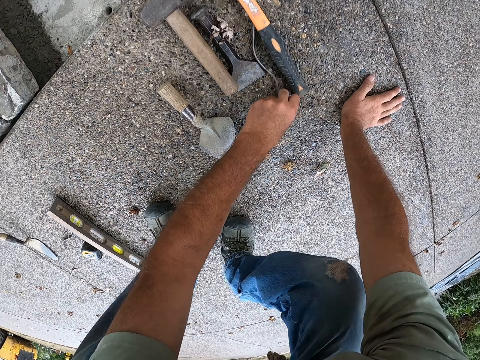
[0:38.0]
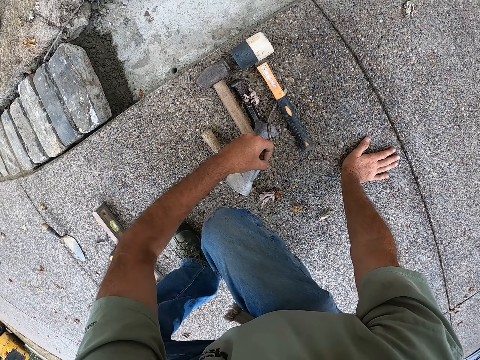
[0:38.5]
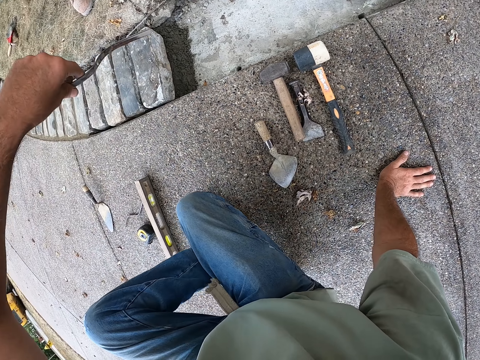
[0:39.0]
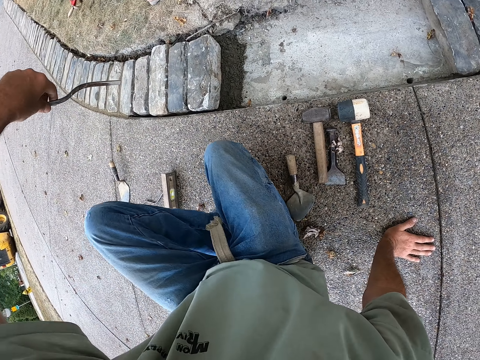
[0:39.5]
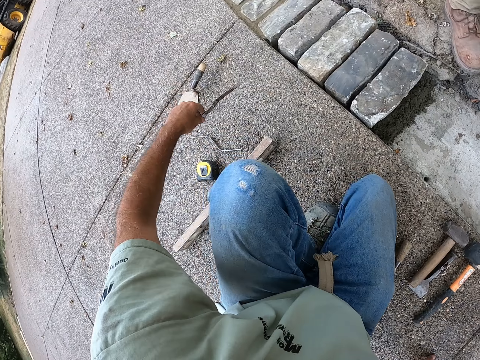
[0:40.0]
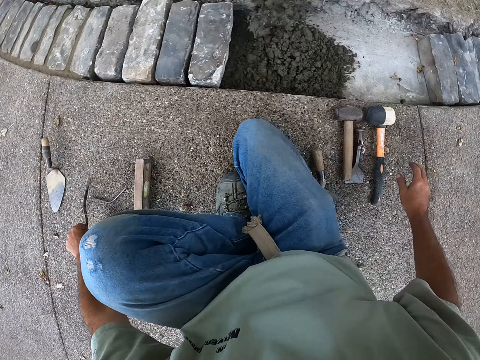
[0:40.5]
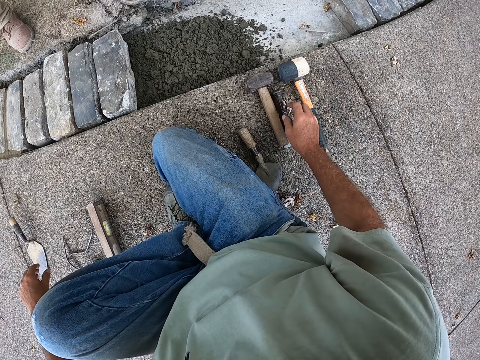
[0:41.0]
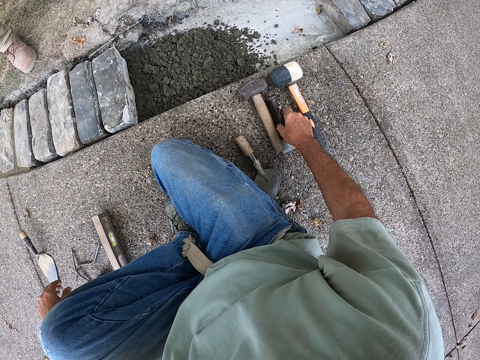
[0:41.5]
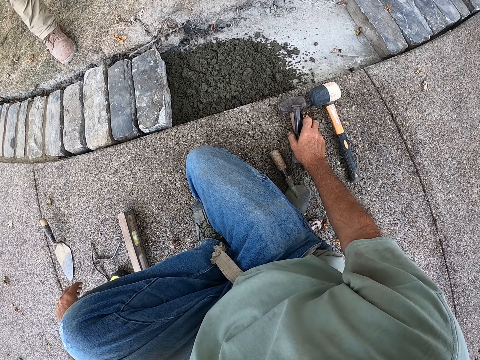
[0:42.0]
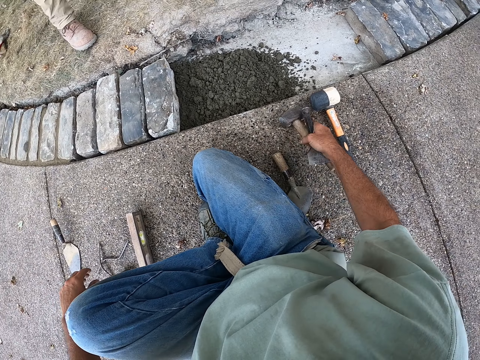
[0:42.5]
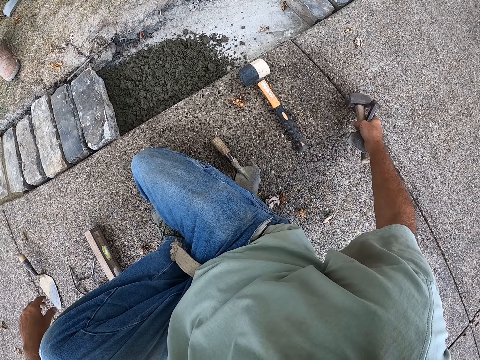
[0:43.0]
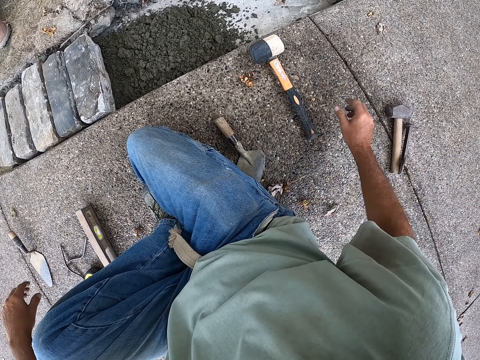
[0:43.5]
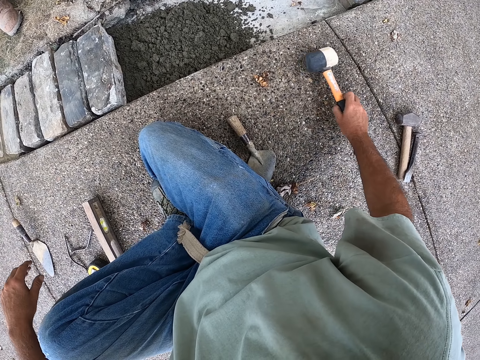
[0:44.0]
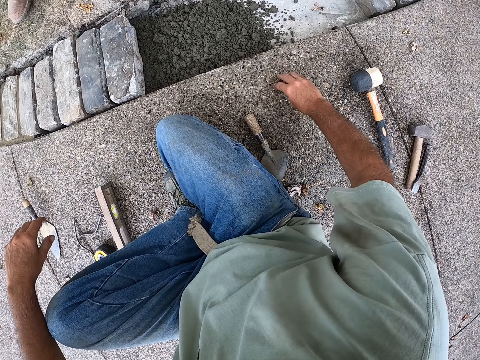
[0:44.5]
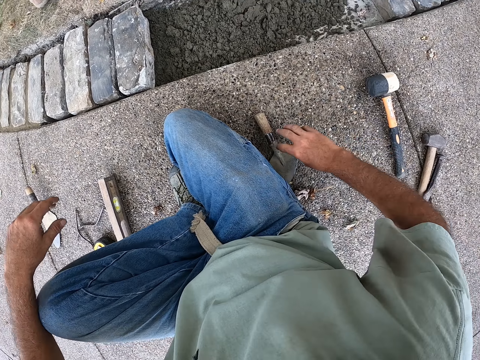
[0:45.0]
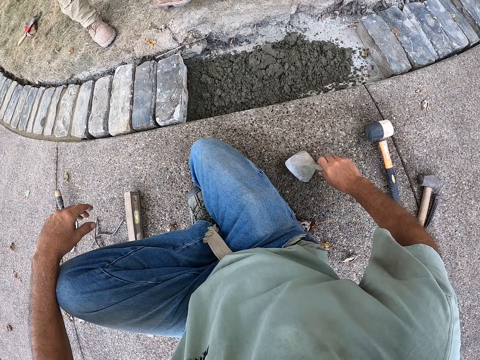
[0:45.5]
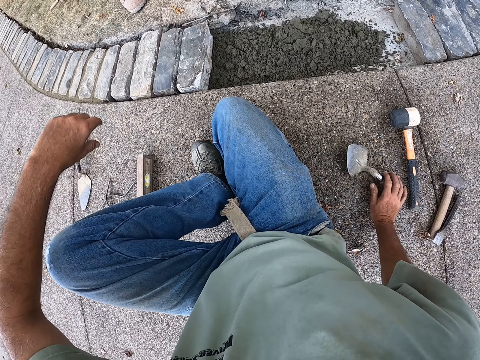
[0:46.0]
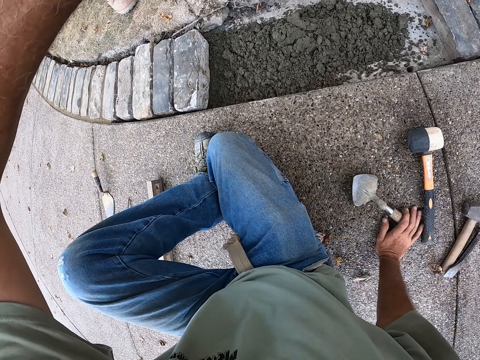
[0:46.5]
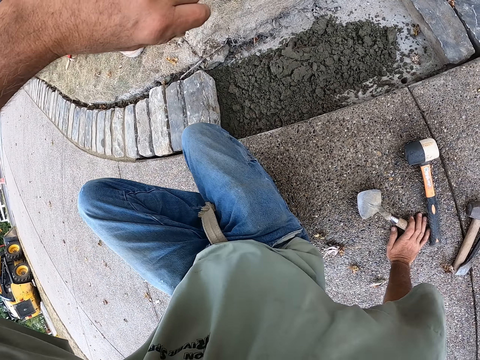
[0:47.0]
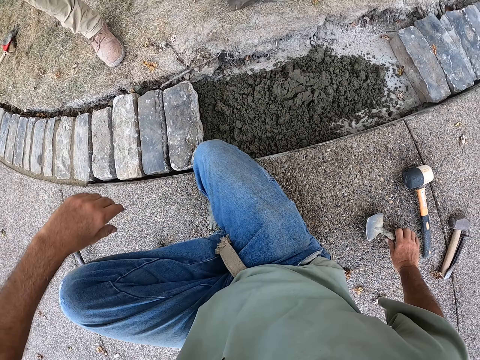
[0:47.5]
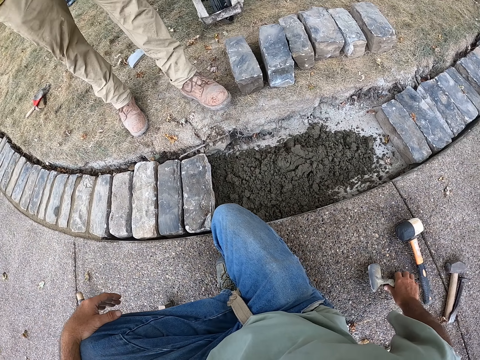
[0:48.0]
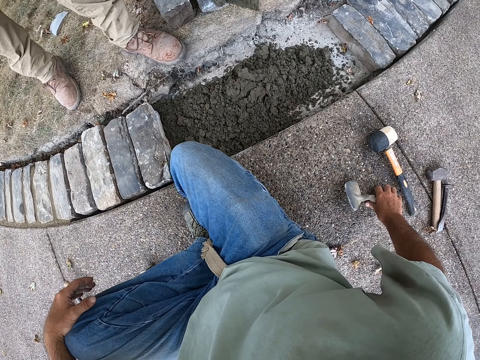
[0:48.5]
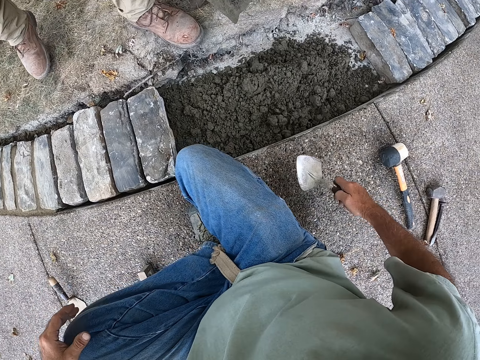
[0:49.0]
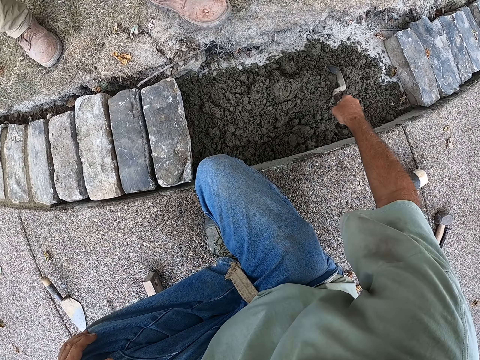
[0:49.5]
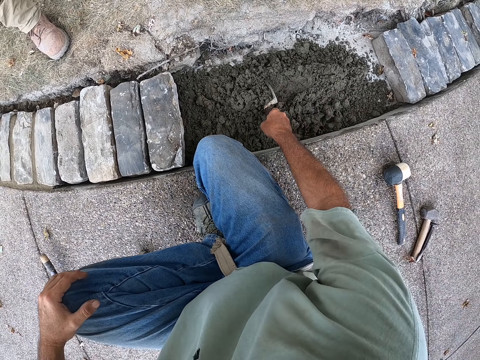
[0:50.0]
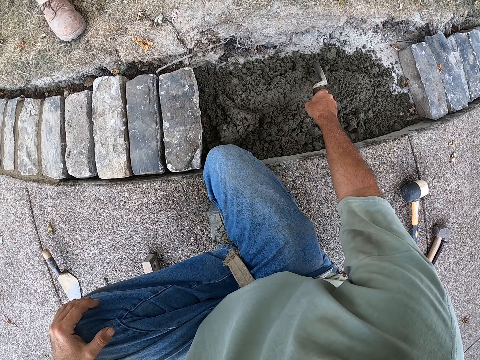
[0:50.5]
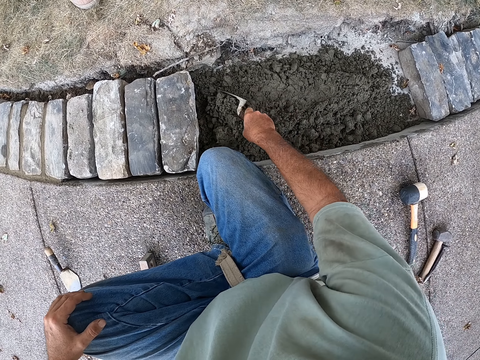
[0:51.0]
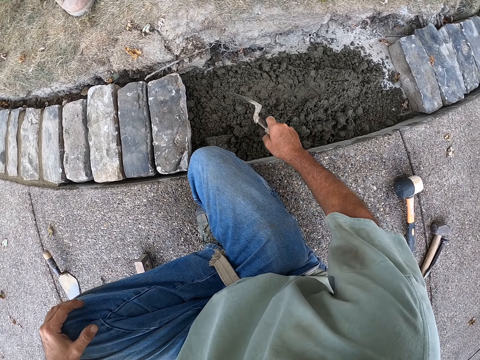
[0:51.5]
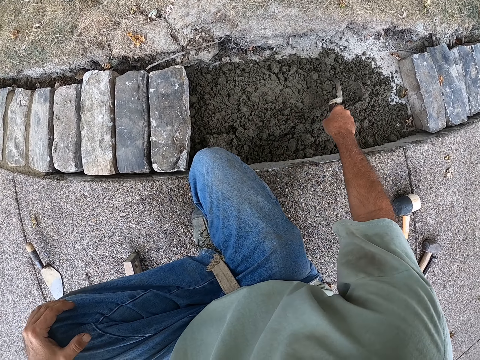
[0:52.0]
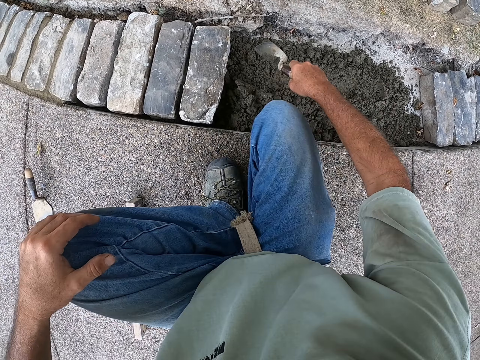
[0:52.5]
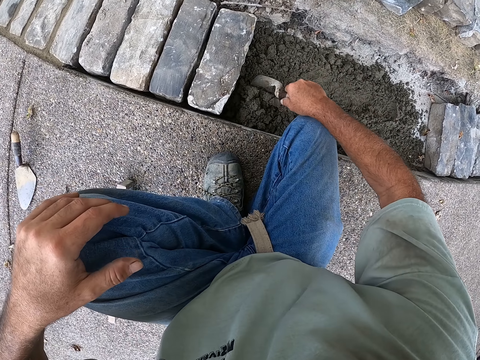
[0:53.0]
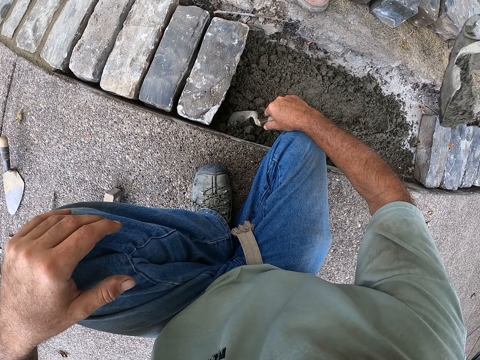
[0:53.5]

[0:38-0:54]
The camera wearer picks up the tools and puts something down. They pick up the tools and put the tools down. They move the hammer and move the trowel. They move on the ground. They hold the trowel, spread the sand with the trowel and mix the sand.

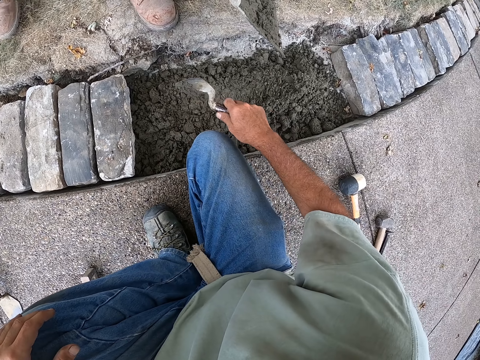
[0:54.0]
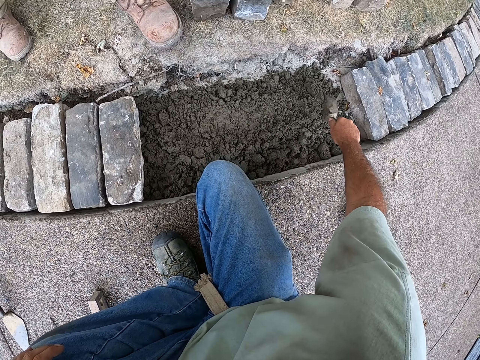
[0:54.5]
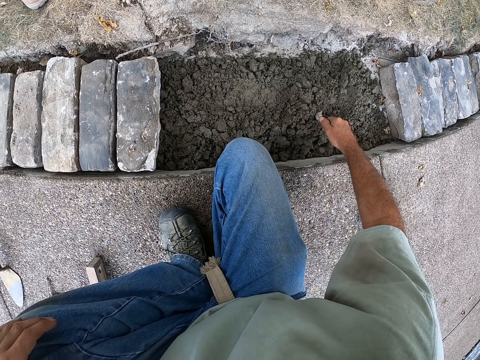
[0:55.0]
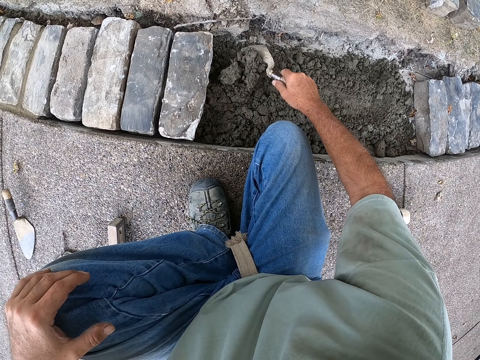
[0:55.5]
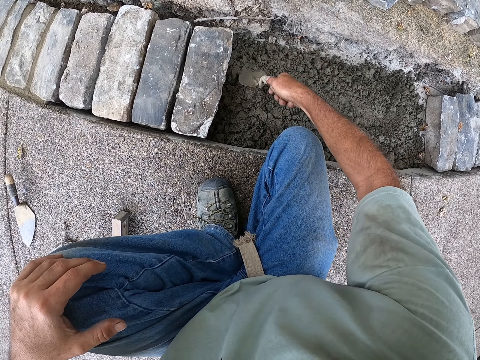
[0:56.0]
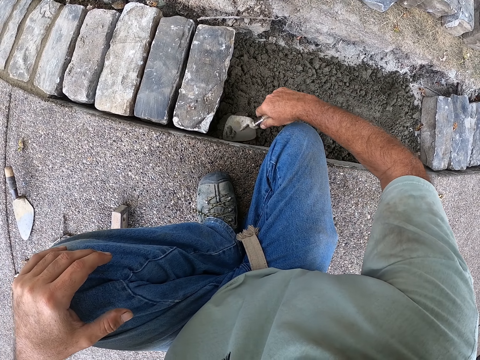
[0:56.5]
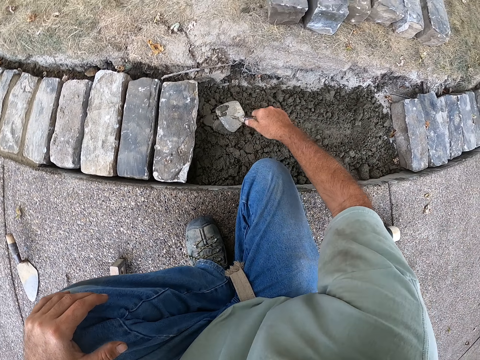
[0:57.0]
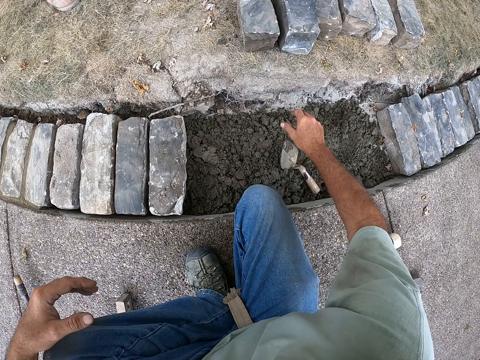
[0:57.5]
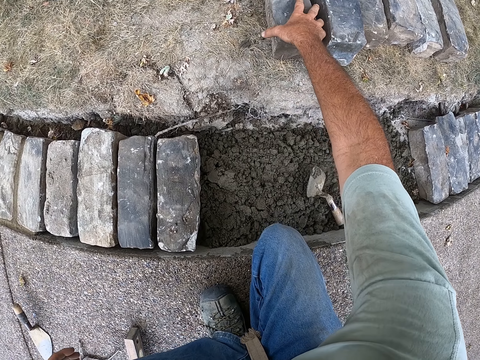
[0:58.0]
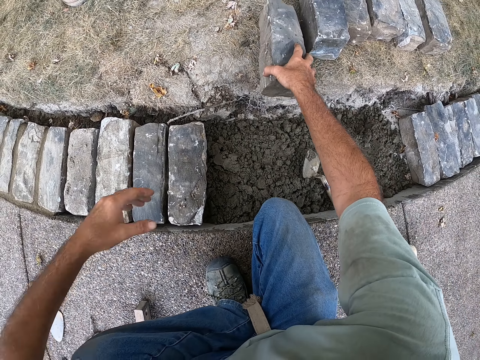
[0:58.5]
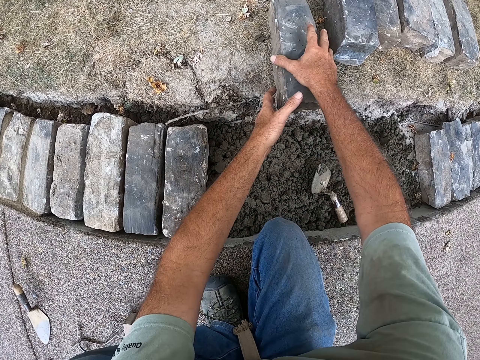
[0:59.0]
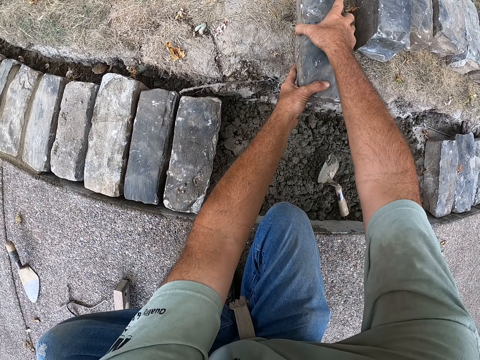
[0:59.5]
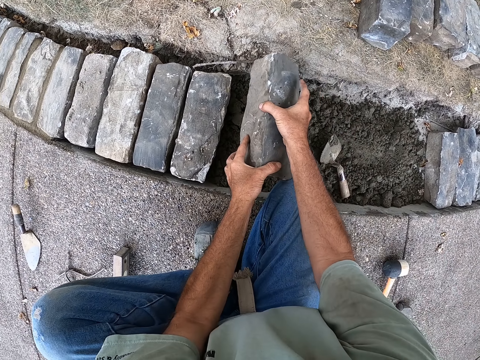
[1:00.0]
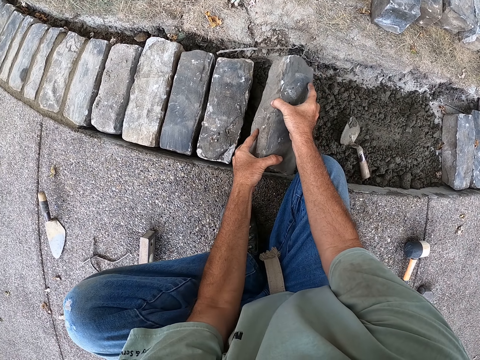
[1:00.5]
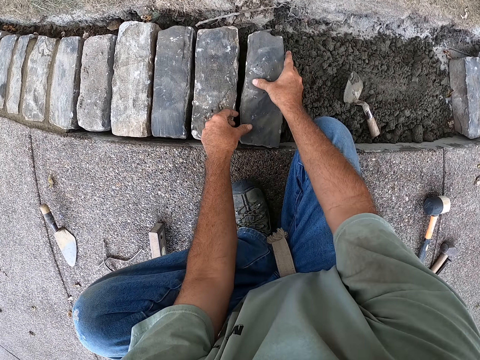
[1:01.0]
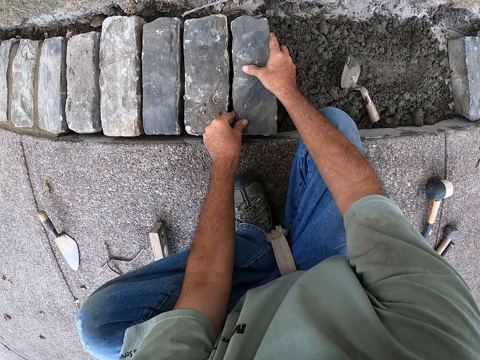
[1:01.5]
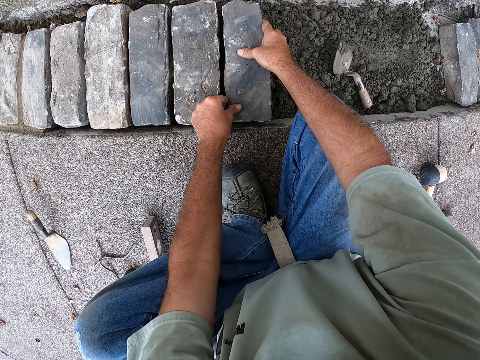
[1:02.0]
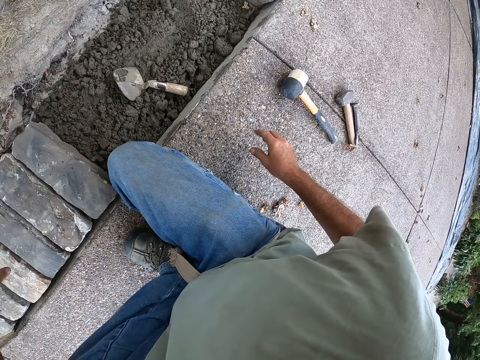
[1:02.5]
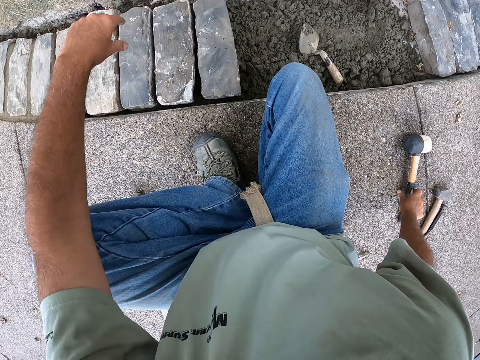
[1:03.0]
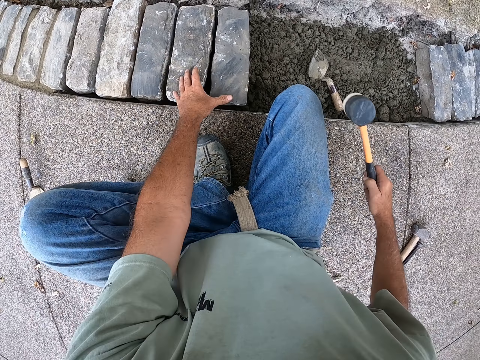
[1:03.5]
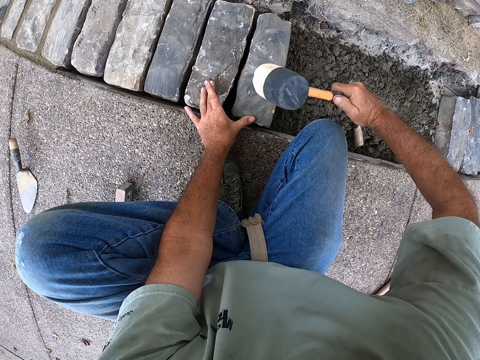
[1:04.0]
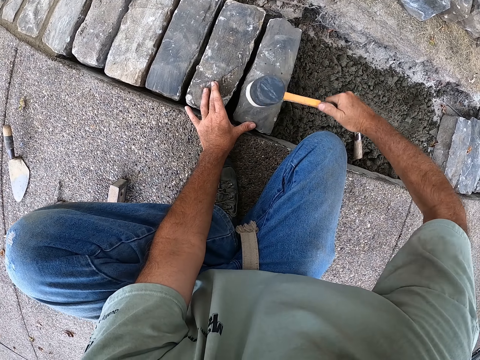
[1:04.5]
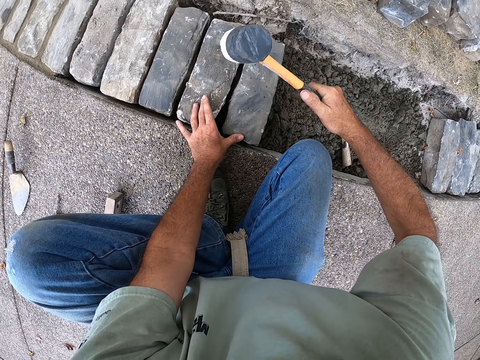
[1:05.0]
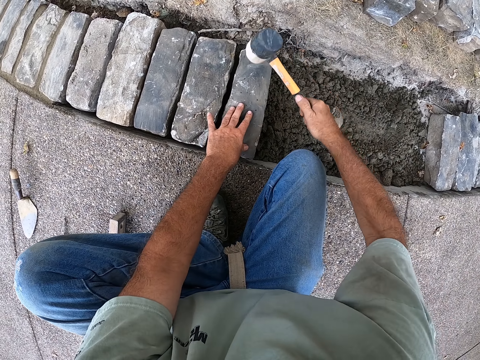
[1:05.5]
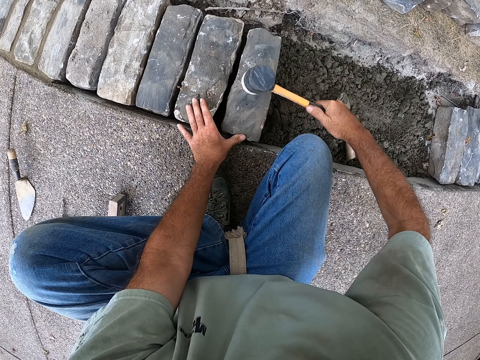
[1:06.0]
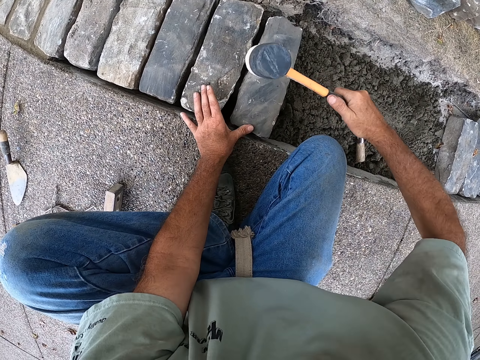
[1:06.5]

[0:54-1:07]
The camera wearer puts the trowel on the sand. They pick up a brick and carry the brick from the ground. They put the brick on the sand. They pick up the hammer and hit the brick with the hammer.
